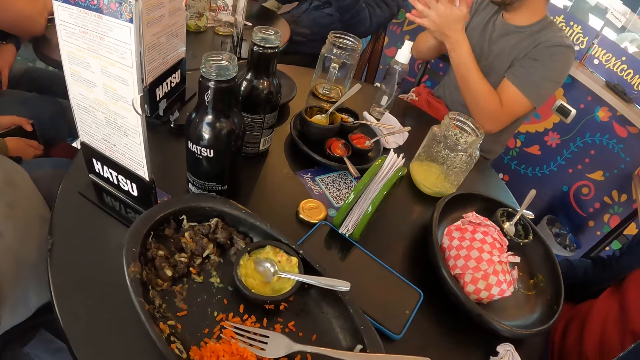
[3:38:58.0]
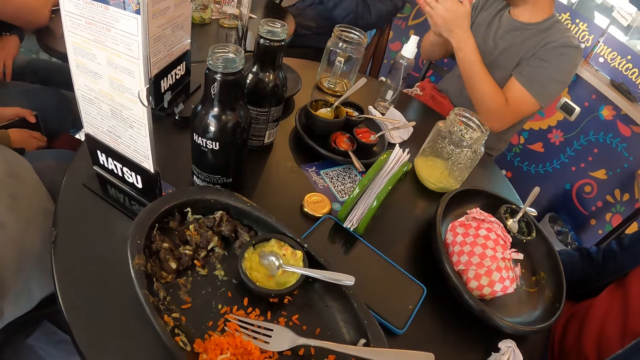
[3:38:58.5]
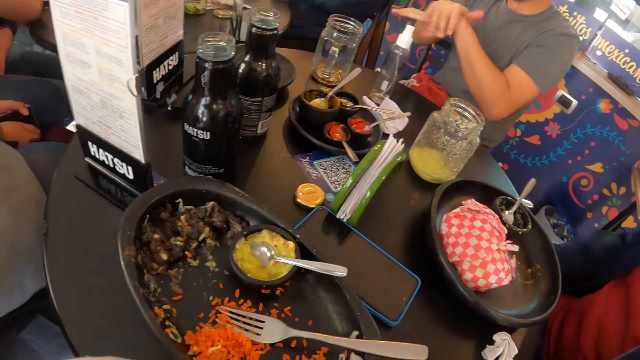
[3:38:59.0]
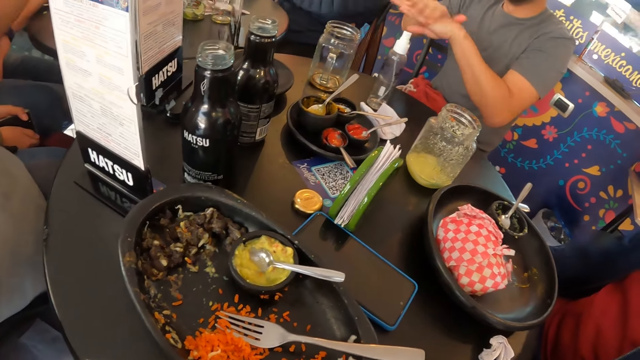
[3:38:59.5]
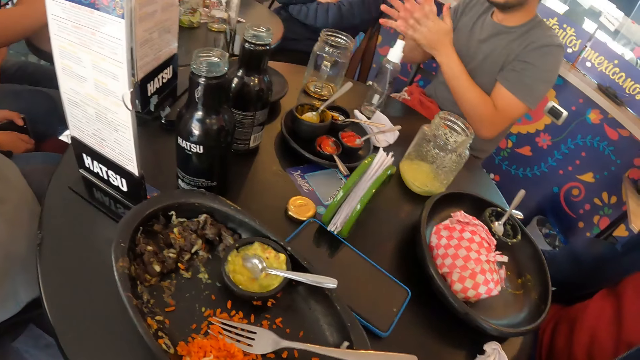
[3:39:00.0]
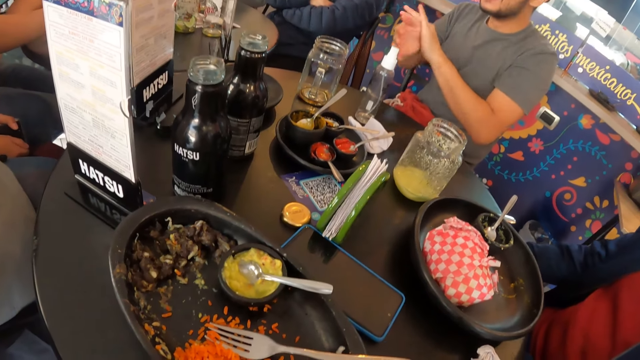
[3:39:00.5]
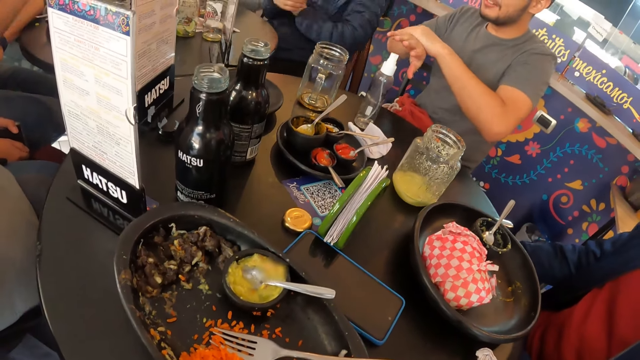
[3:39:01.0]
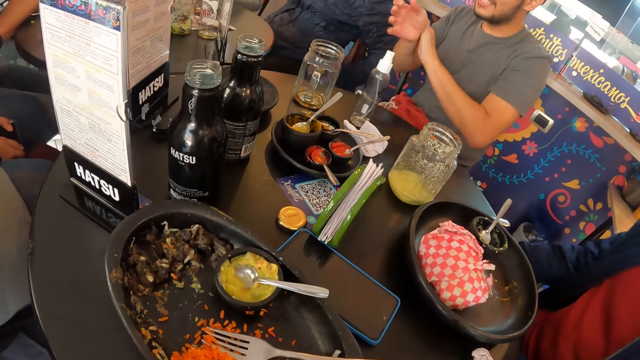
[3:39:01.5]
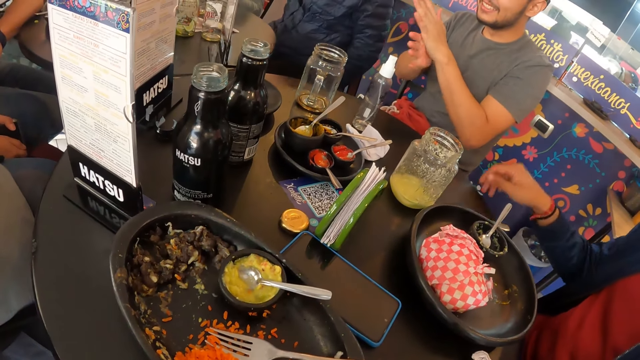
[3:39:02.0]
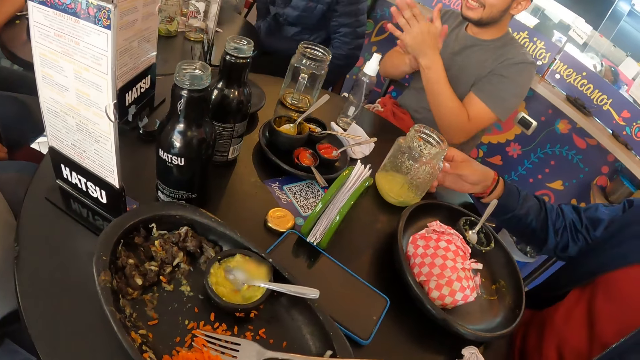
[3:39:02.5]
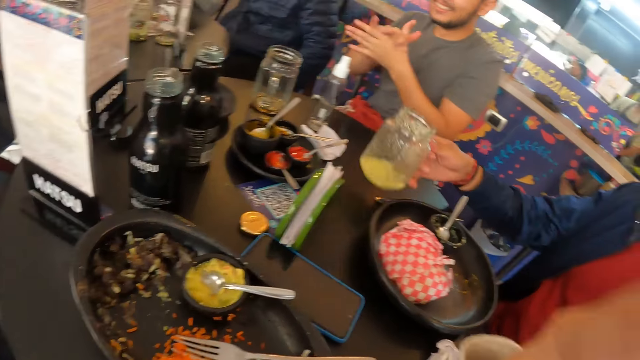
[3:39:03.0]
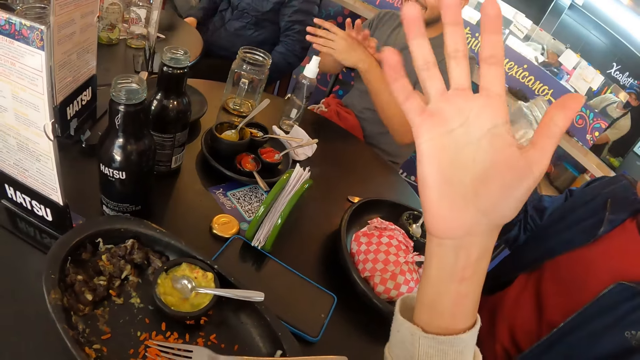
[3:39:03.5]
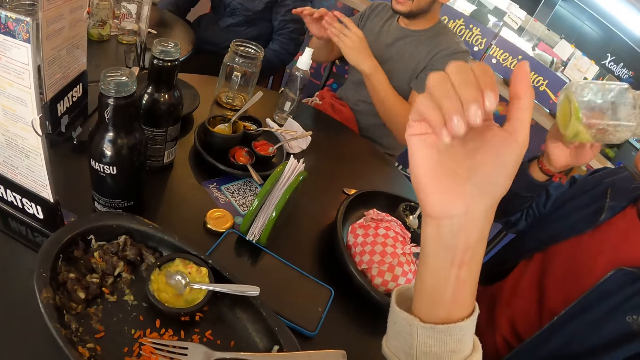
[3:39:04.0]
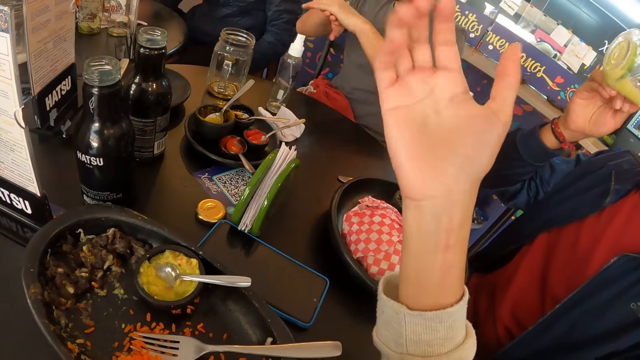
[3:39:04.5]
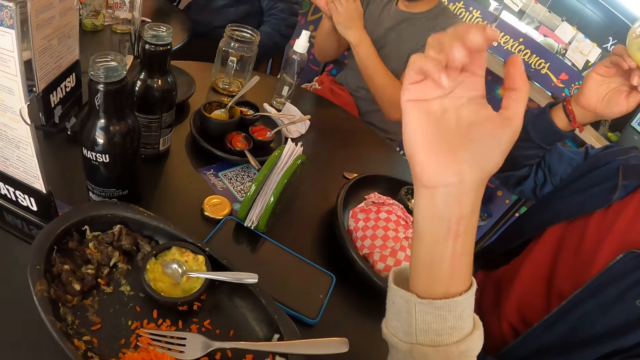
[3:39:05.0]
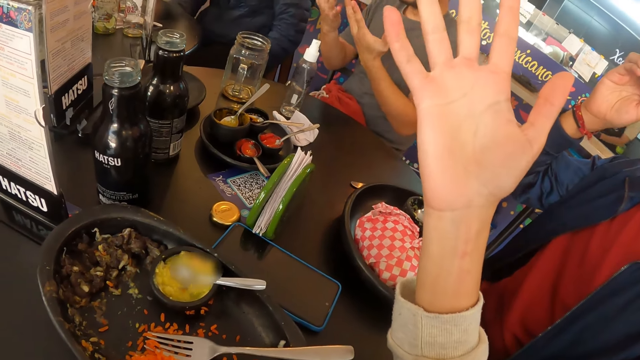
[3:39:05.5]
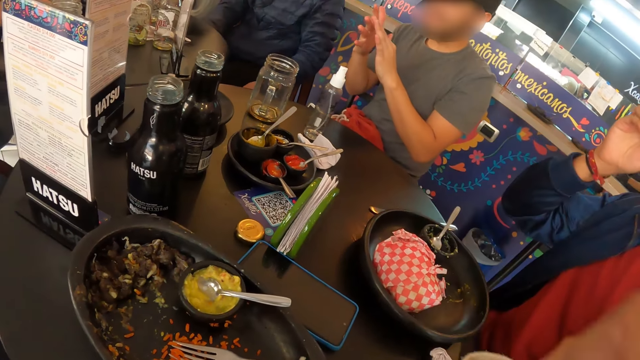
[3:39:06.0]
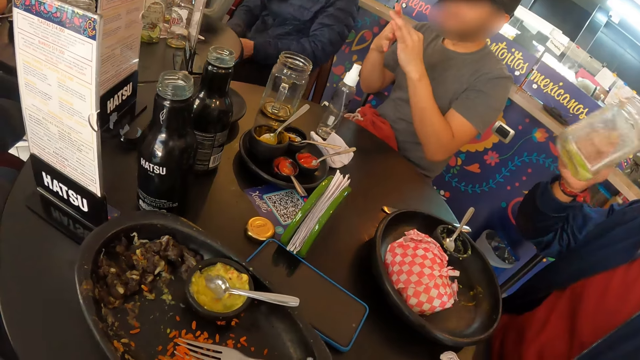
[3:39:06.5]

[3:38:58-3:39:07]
A man picks up the glass cup from the table with his right hand, lifts the glass, and drinks from the glass cup in his right hand. The camera wearer stretches his hand.

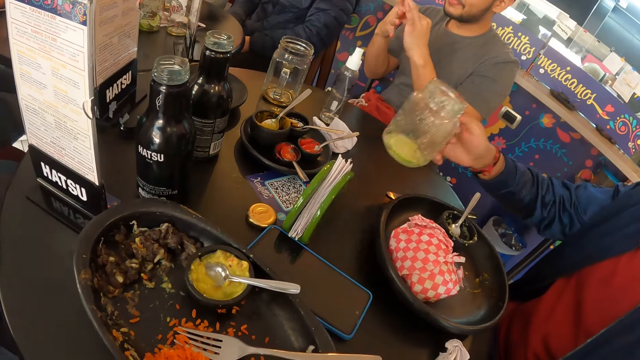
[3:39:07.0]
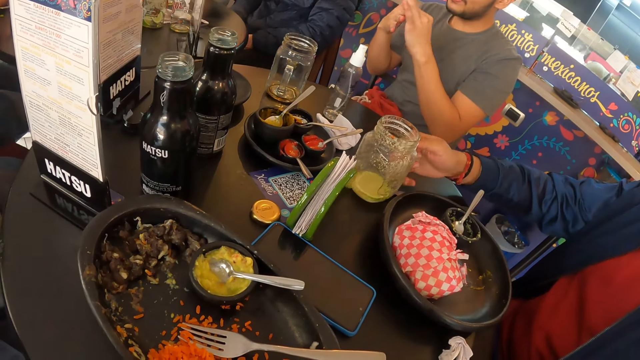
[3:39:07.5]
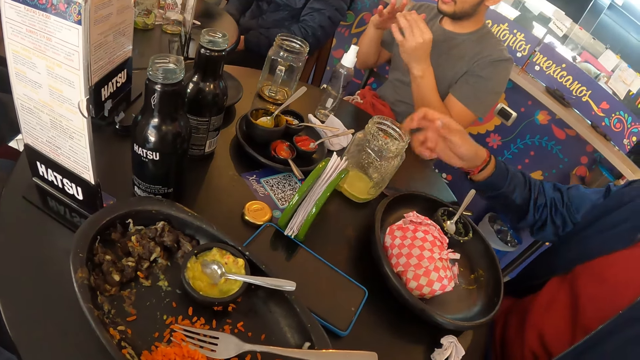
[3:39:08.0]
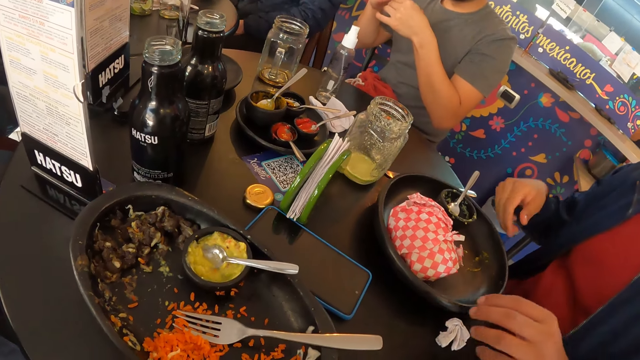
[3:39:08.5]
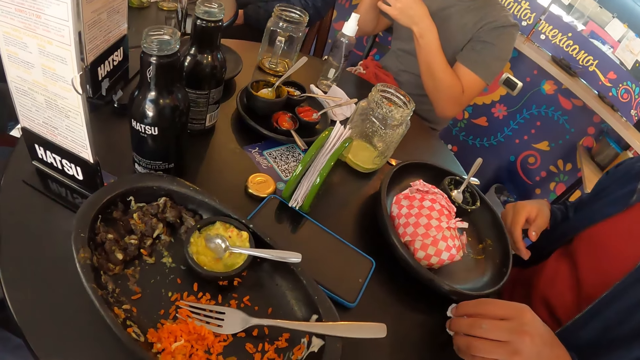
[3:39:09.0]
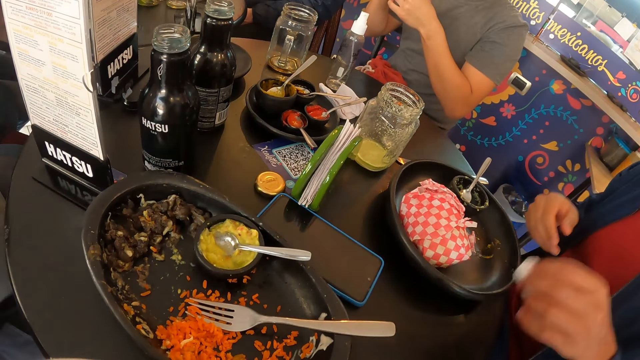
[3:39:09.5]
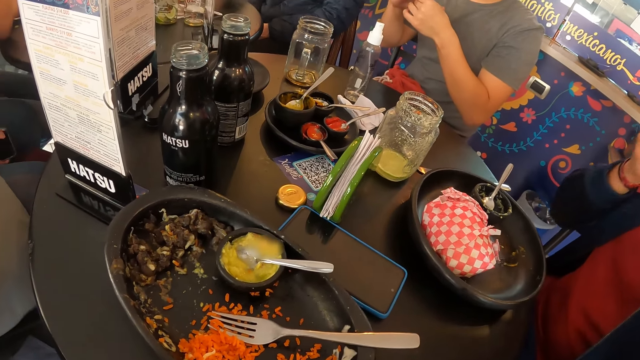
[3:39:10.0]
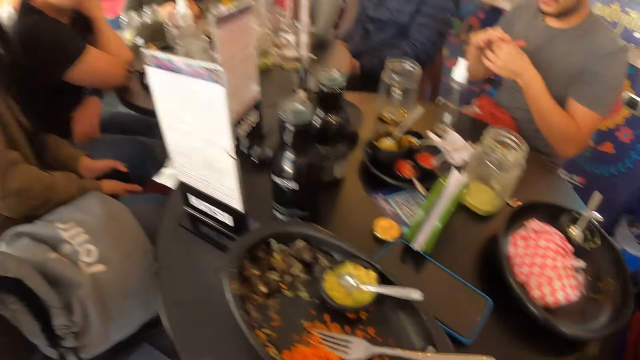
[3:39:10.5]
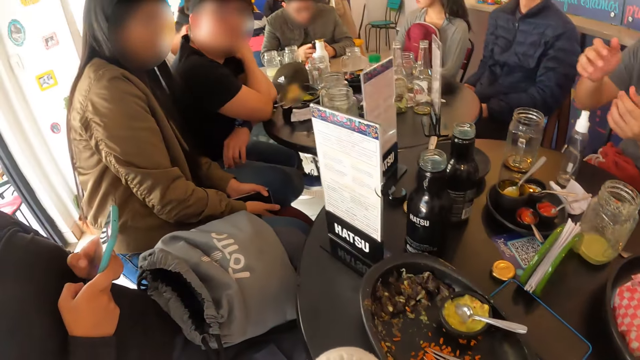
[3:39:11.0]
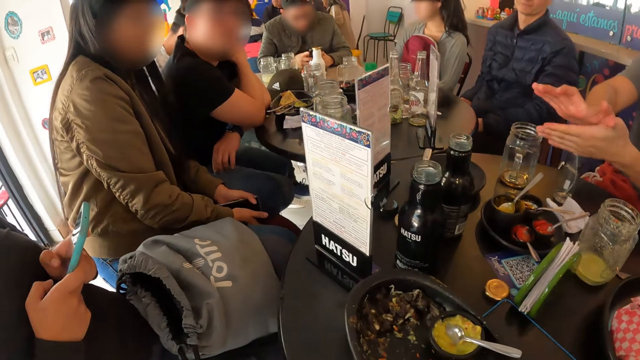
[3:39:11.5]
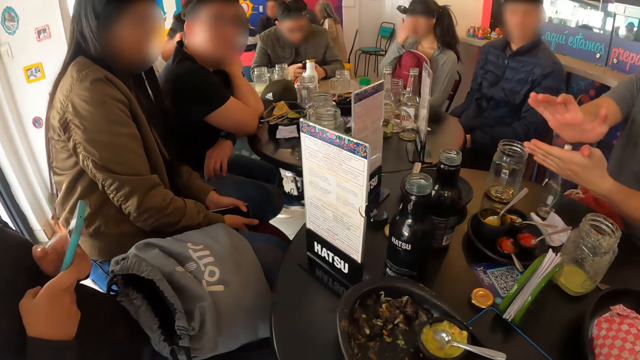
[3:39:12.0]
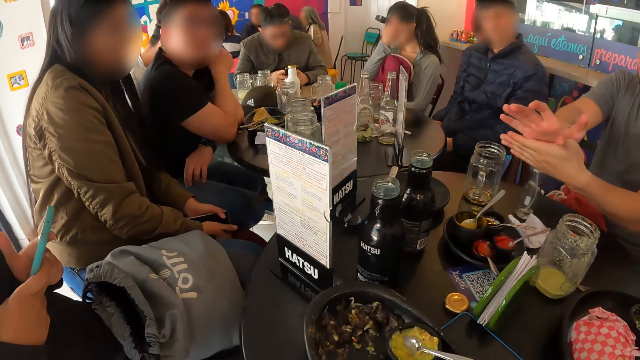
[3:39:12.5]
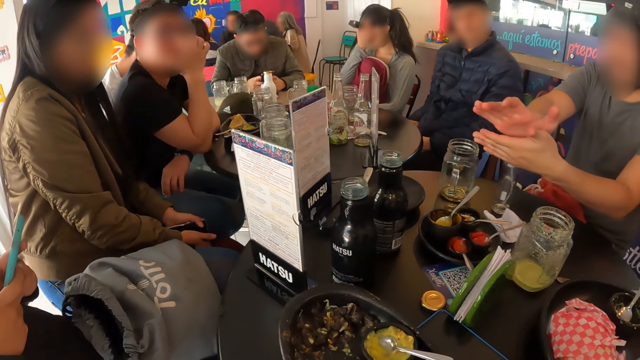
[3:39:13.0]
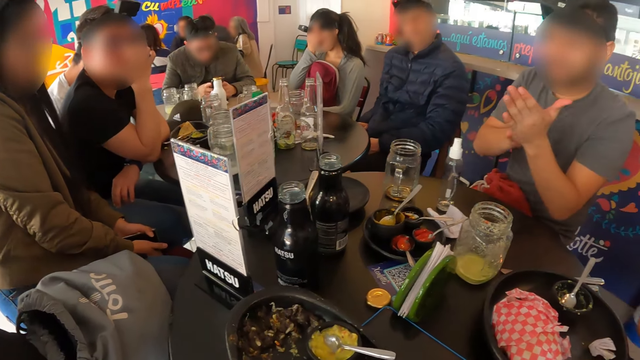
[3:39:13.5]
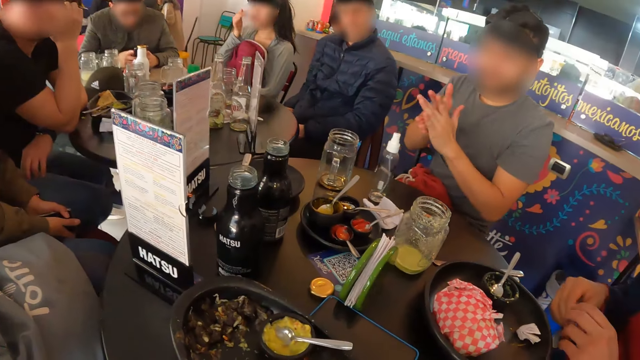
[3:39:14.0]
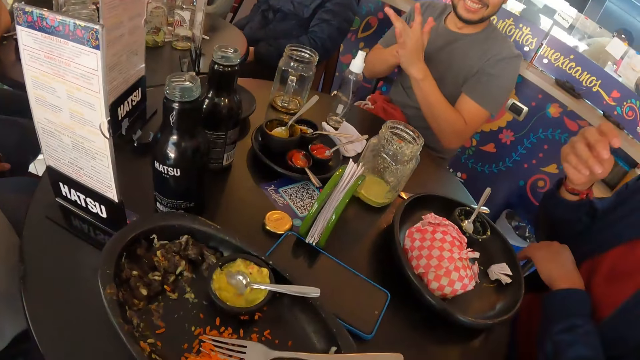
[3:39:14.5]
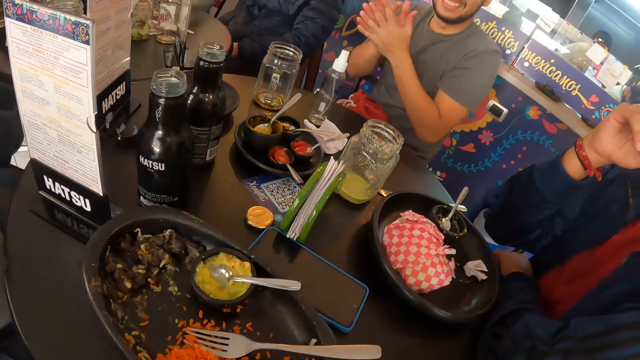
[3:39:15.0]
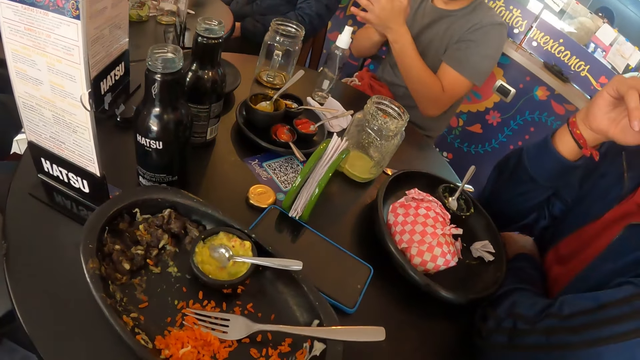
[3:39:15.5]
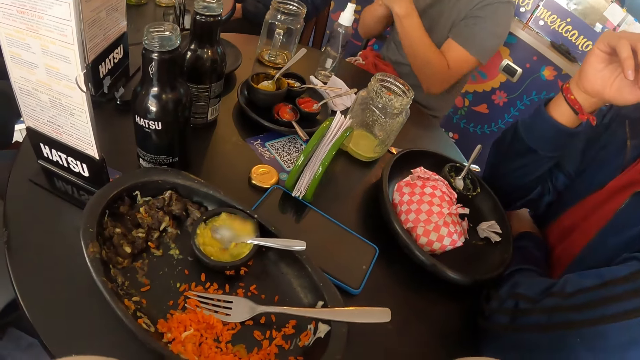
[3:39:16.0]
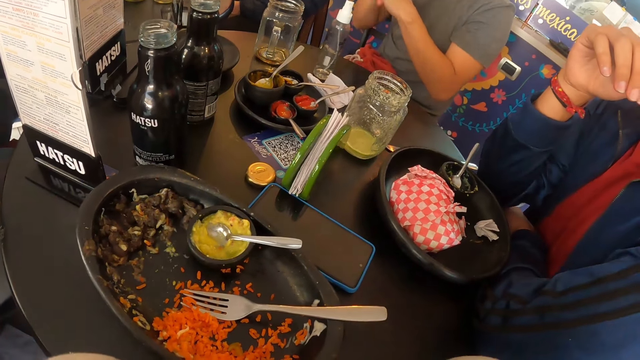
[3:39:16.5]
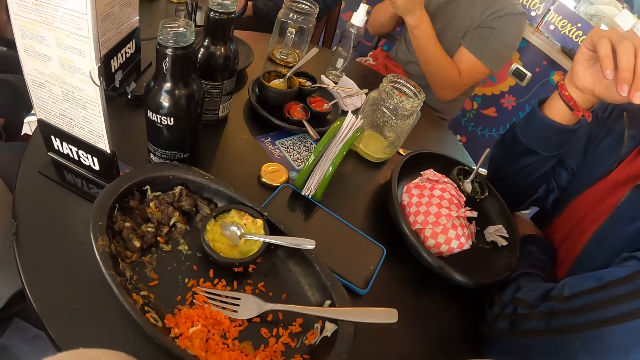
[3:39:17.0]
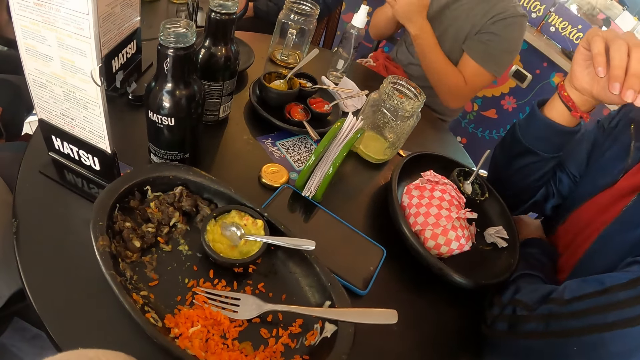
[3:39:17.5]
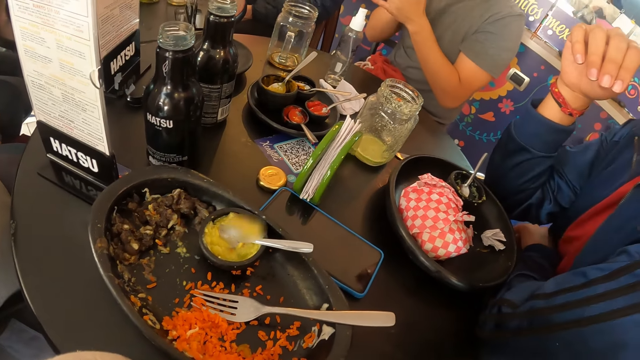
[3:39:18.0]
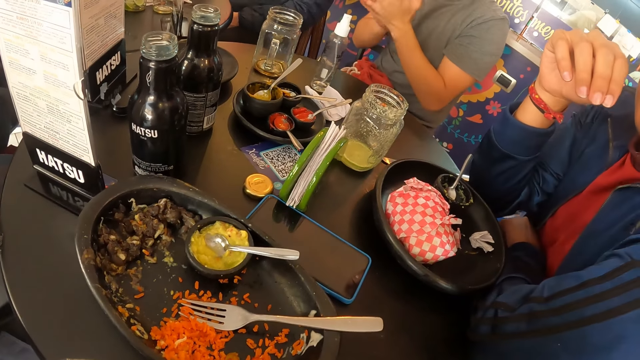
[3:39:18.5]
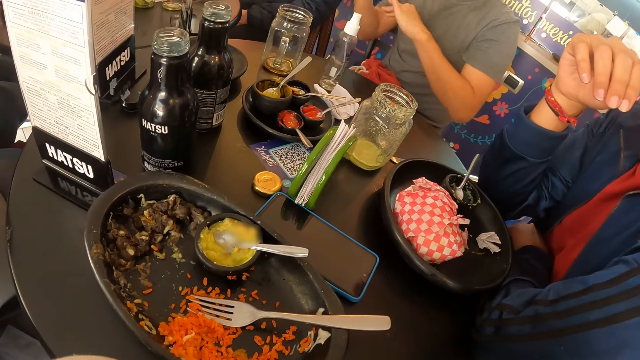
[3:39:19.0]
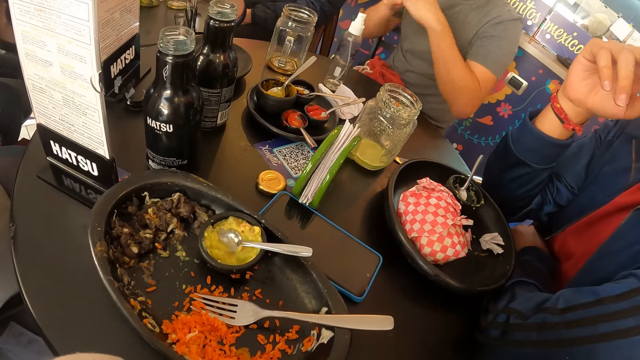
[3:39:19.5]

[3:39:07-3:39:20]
A man places the glass cup in his right hand on the table and picks up a paper towel from the table with his left hand. A woman operates a phone with both hands. The camera wearer looks around the room. Another man sprays sanitizer from the bottle on the table on his left hand with his right hand and rubs his hands together.
